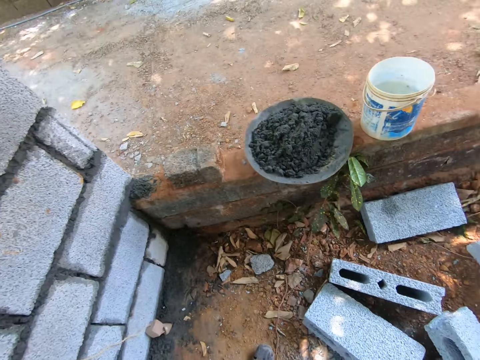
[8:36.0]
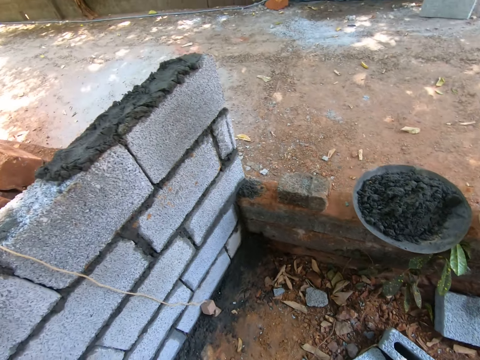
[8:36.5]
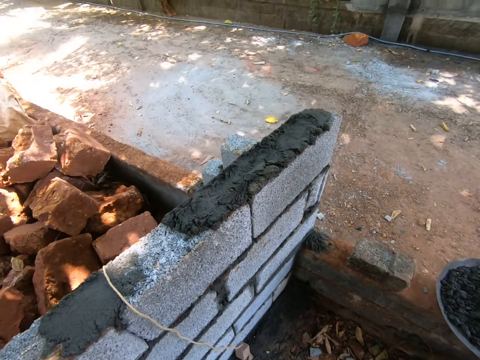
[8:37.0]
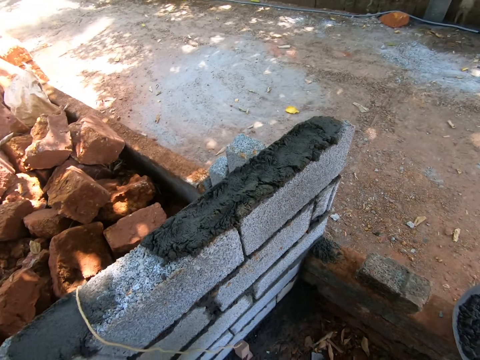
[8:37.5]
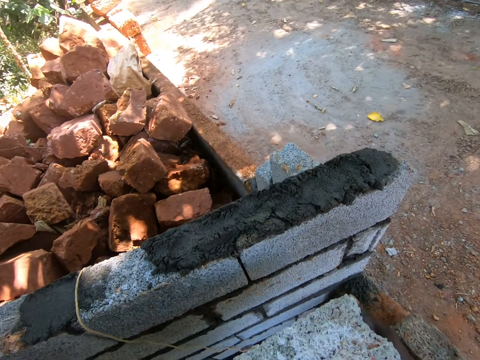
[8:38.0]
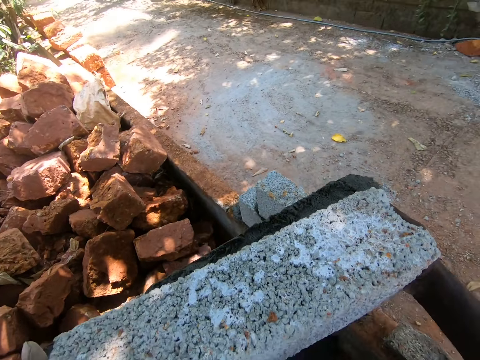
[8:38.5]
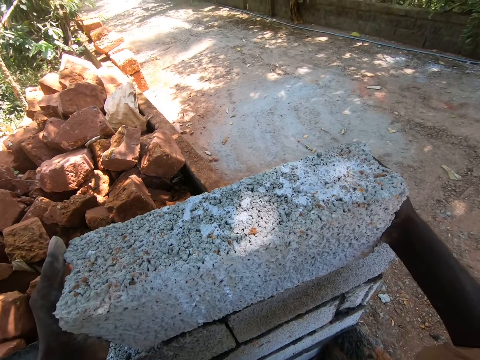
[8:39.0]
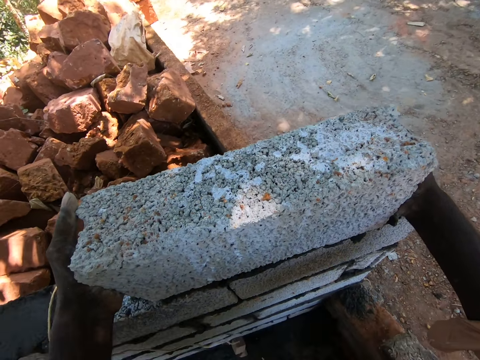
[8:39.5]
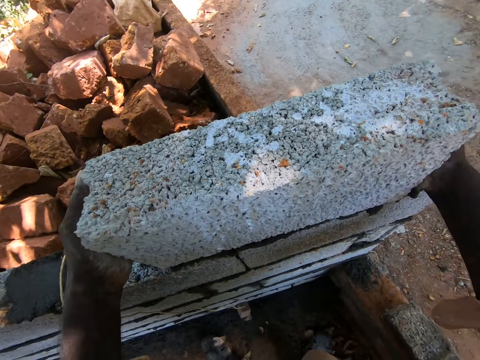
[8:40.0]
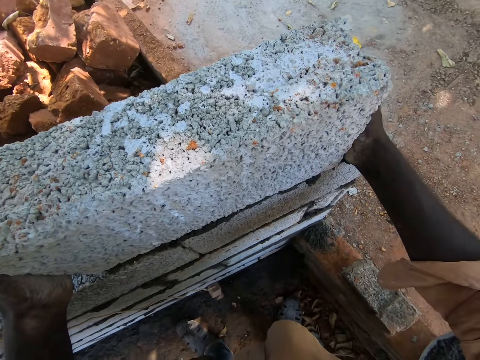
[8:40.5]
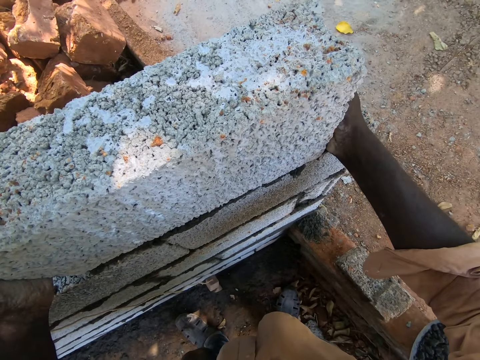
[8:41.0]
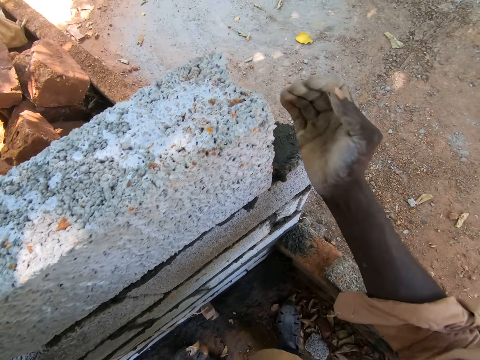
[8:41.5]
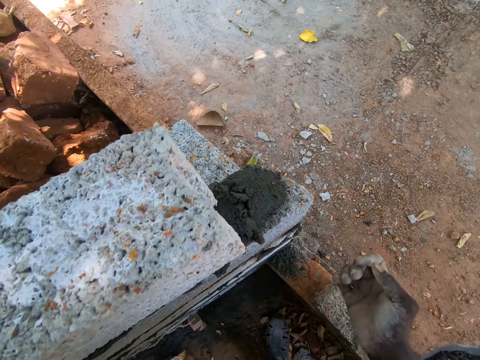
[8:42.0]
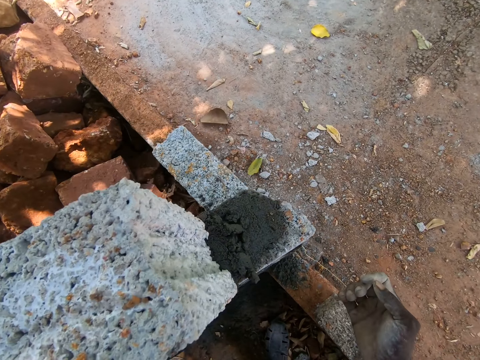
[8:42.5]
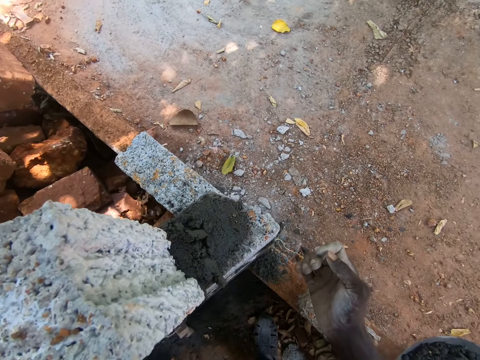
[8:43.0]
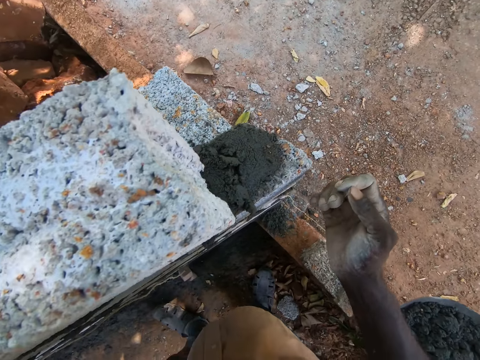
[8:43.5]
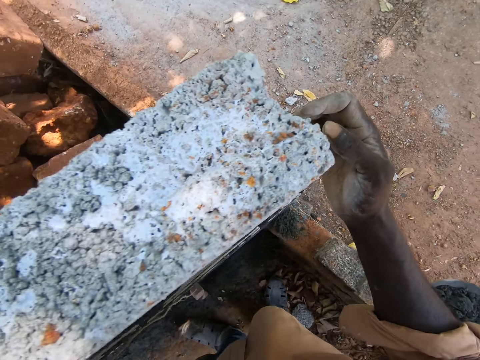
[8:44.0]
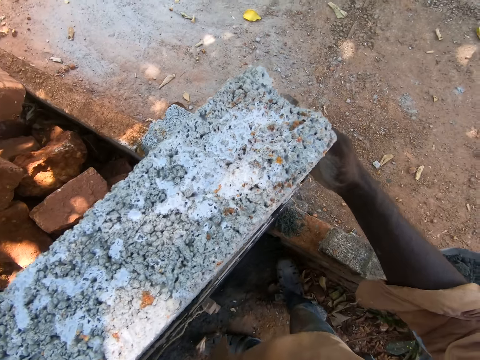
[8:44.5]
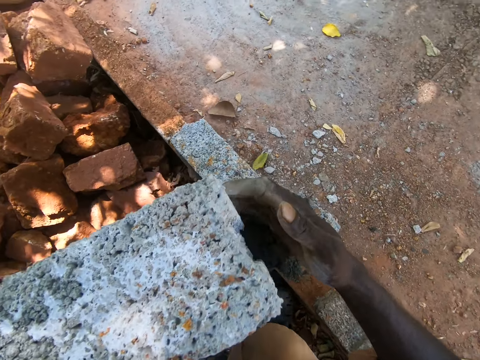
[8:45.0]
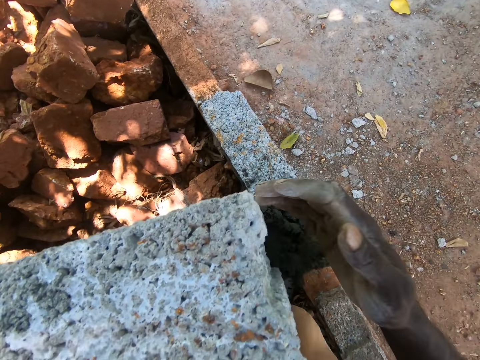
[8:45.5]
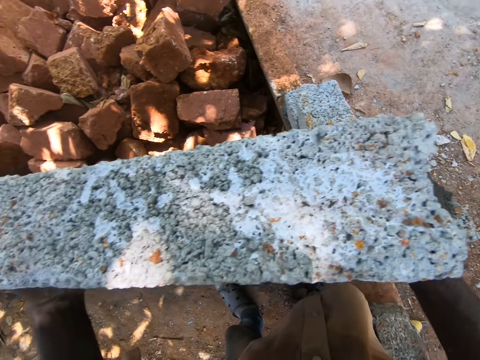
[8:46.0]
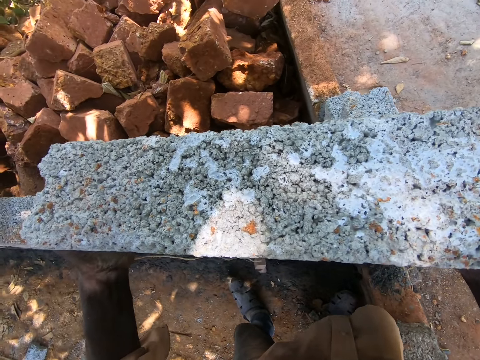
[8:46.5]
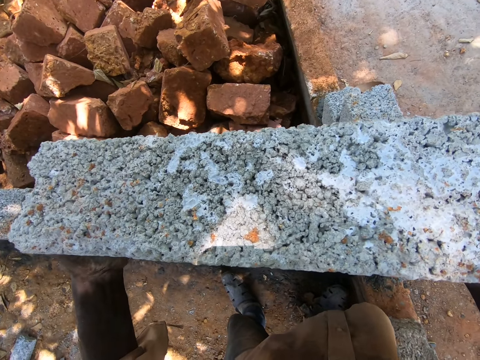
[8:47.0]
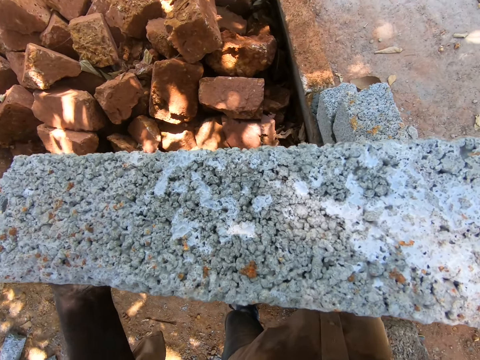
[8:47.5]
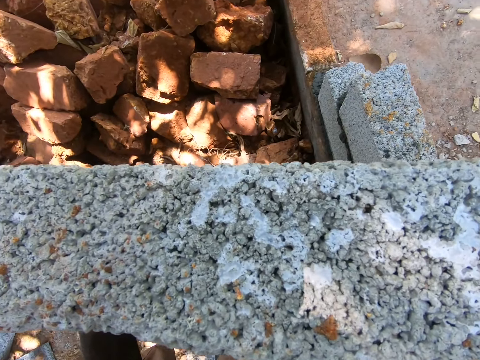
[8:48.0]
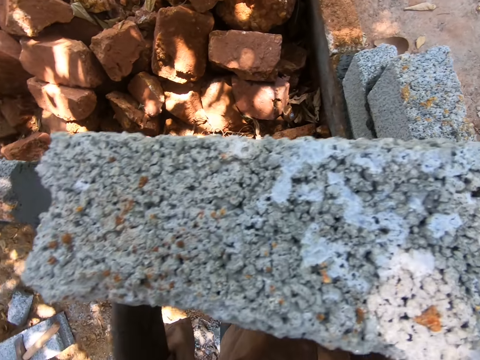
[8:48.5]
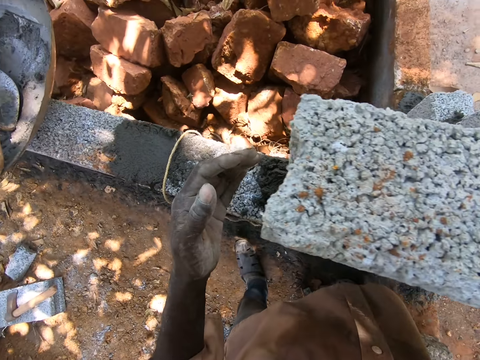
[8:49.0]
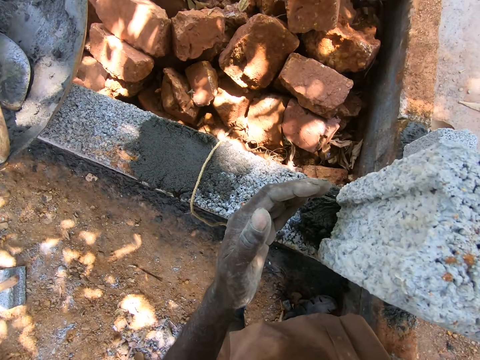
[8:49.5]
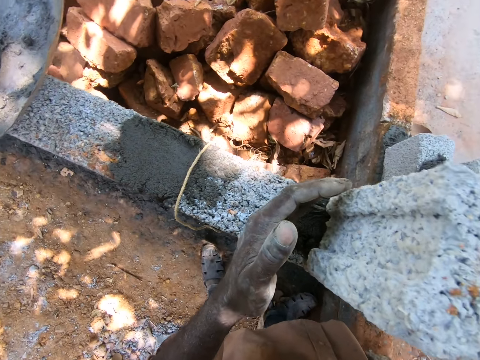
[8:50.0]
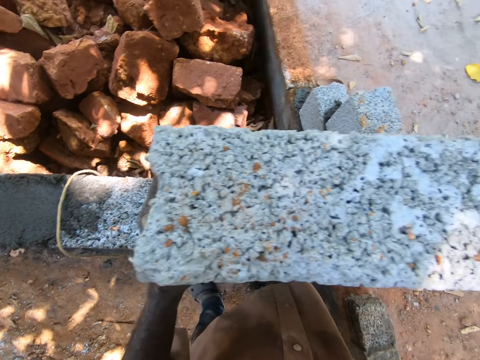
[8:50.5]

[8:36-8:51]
The camera wearer moves around. They put the block on the wall, on the applied cement. They stare at the block. They adjust the block on the wall, on the applied cement.

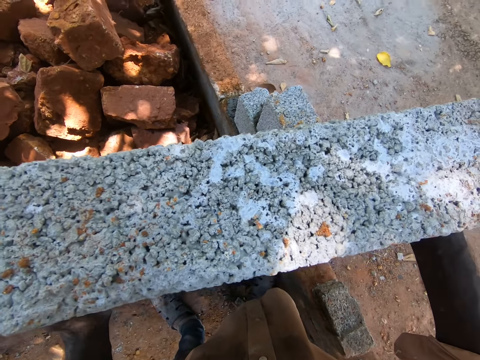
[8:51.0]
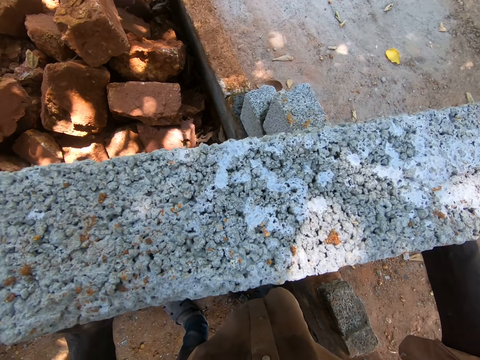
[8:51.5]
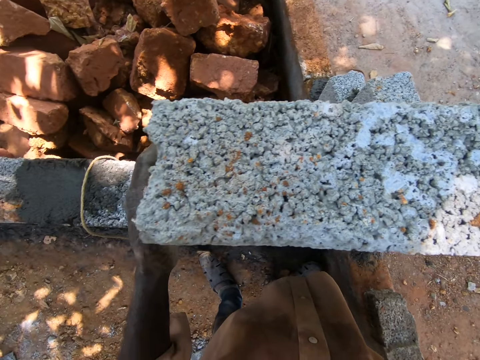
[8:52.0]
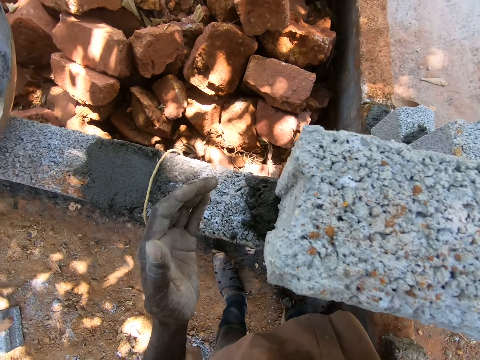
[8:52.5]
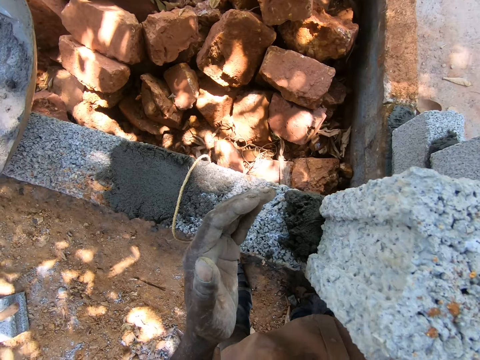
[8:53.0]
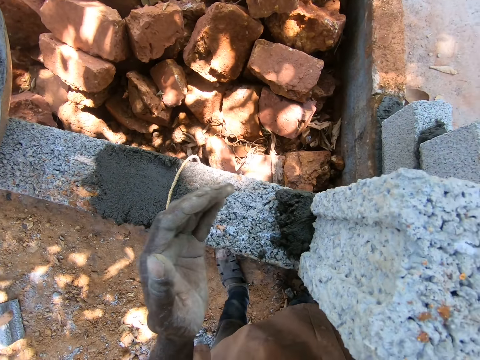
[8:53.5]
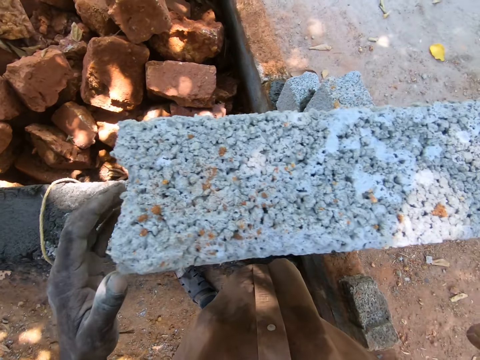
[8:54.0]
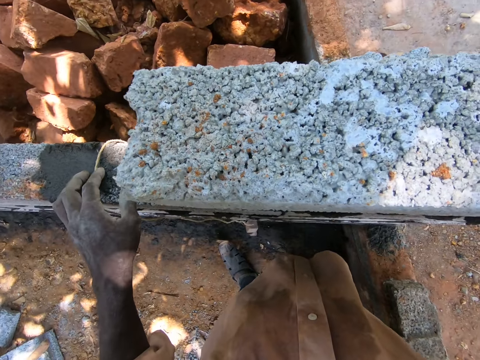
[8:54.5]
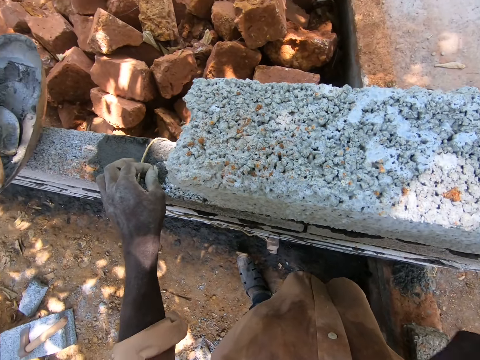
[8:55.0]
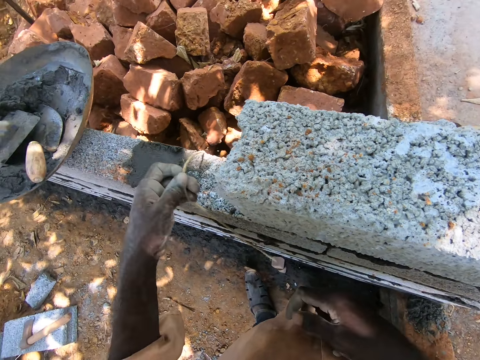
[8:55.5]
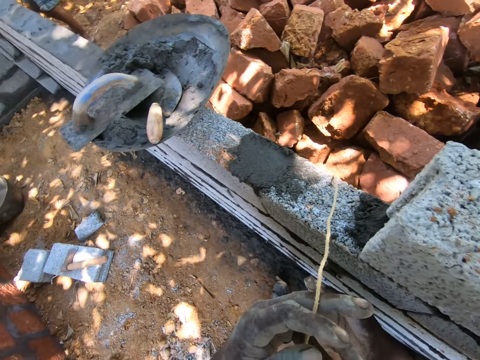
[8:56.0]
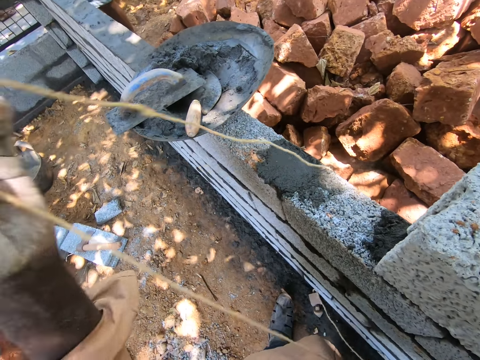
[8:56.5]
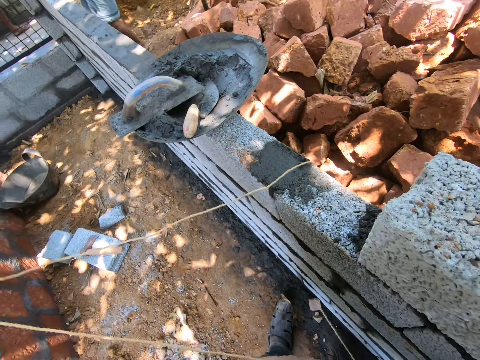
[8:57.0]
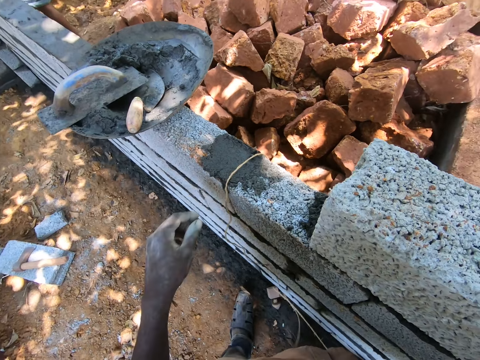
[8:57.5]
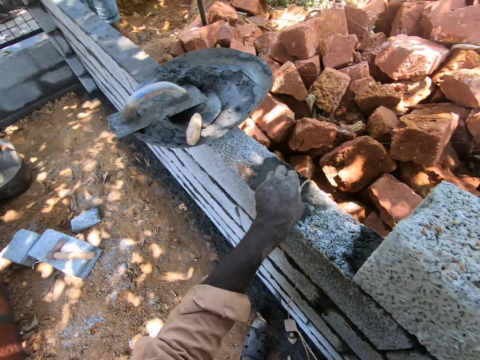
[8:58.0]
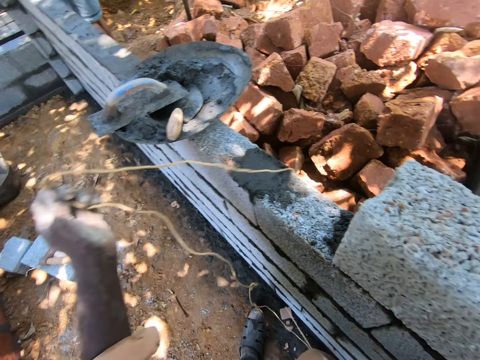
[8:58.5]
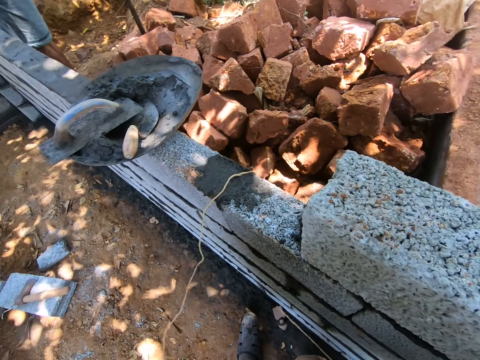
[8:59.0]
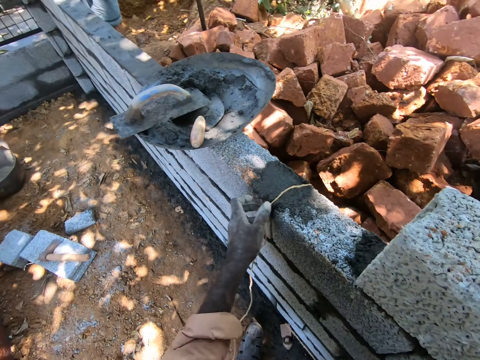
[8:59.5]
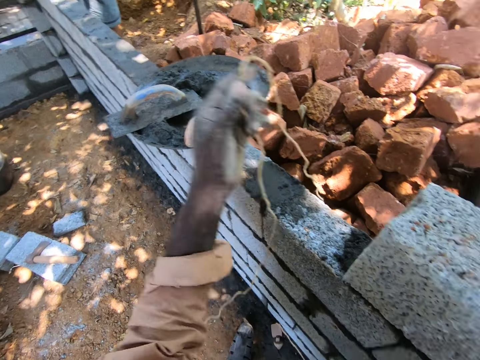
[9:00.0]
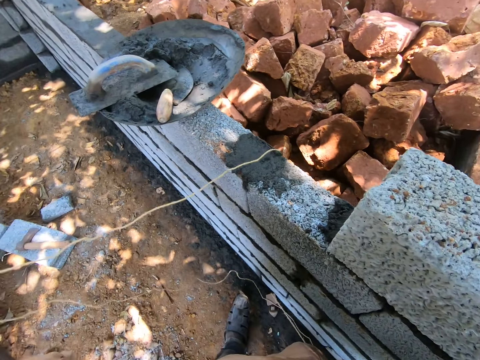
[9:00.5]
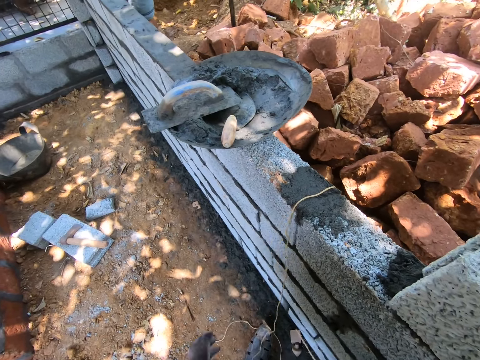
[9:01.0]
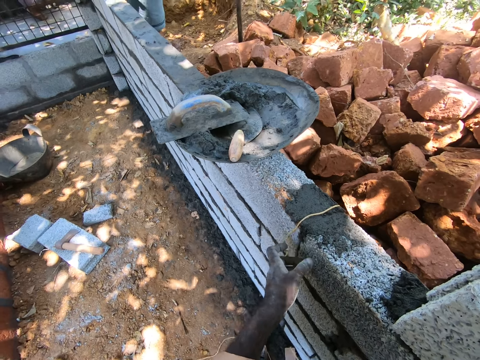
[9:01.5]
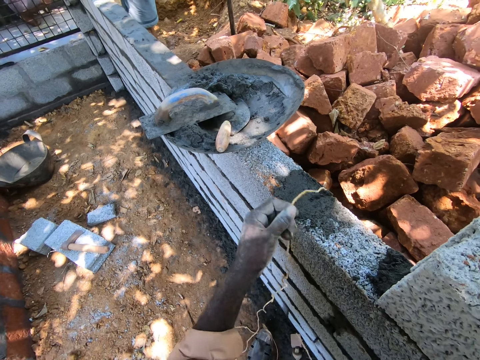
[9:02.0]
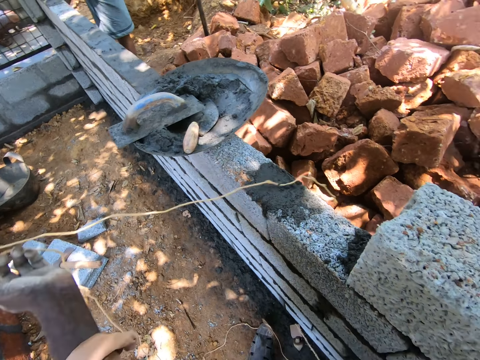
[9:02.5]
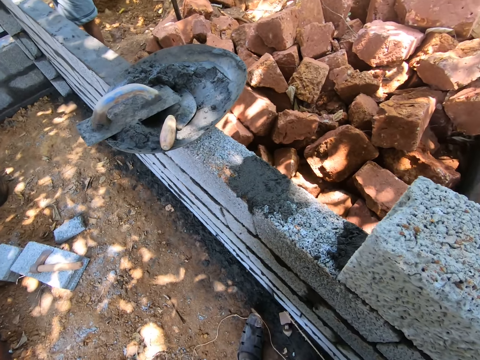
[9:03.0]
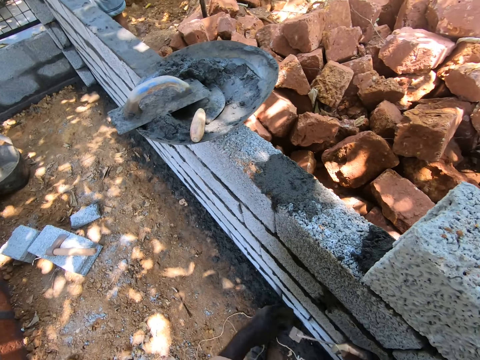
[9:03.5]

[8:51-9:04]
The camera wearer pulls the string. They pick the plumb bob thread from the wall.
